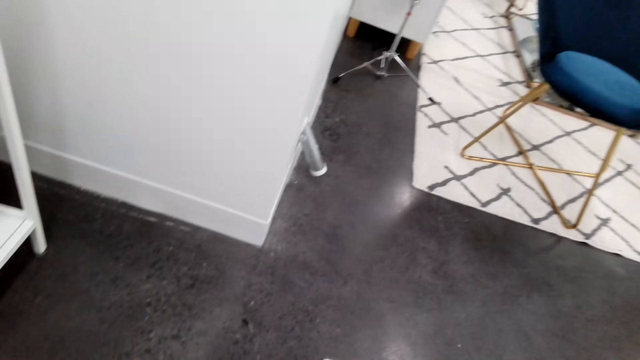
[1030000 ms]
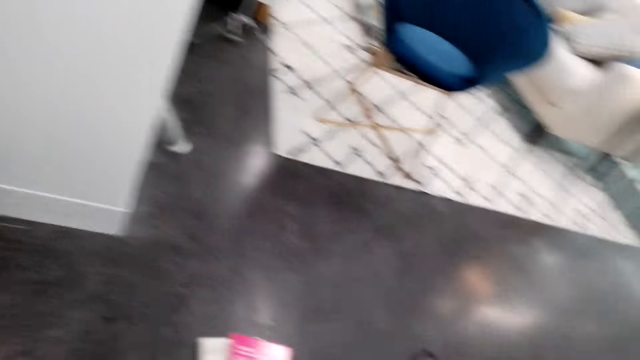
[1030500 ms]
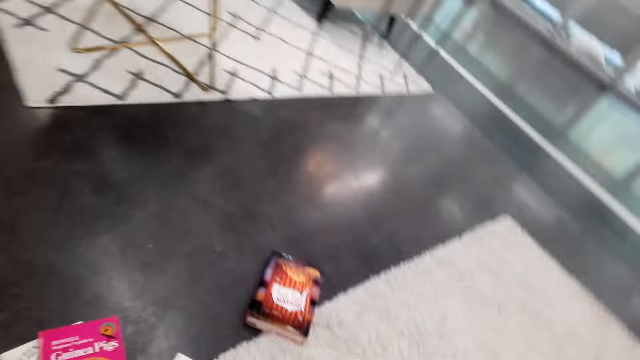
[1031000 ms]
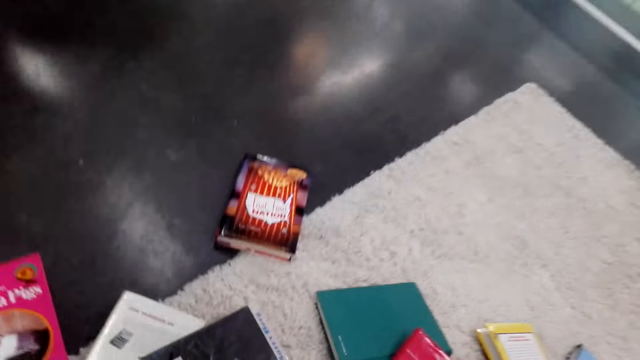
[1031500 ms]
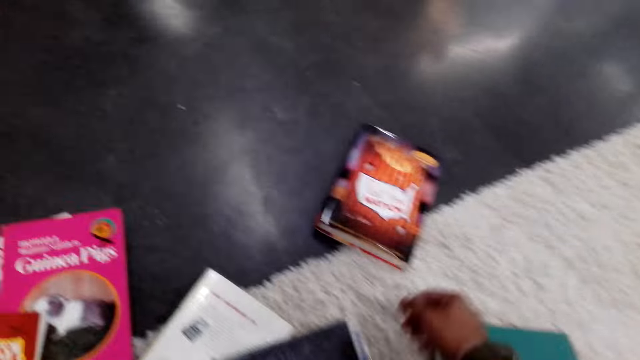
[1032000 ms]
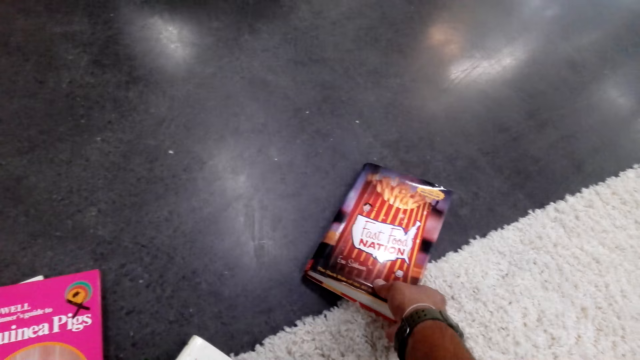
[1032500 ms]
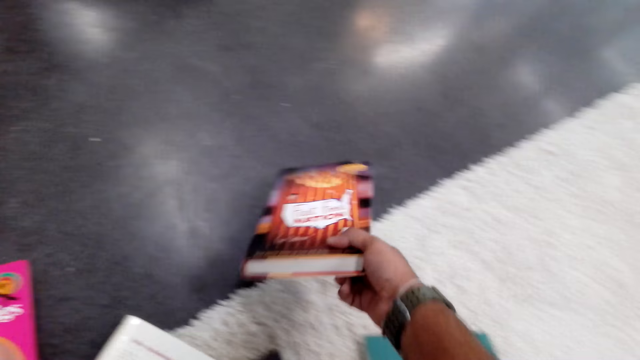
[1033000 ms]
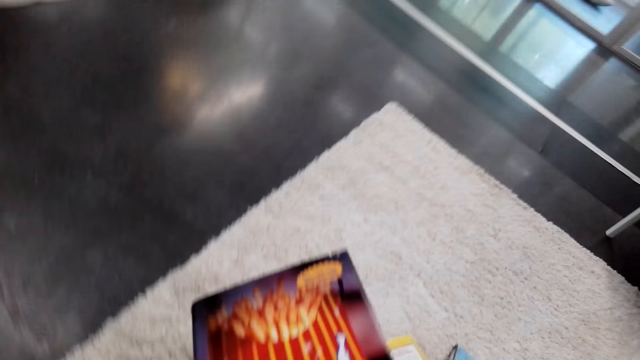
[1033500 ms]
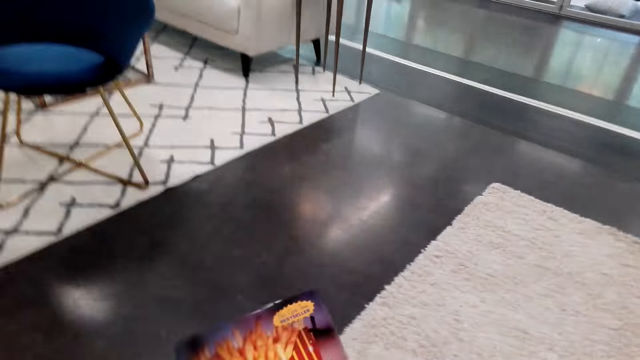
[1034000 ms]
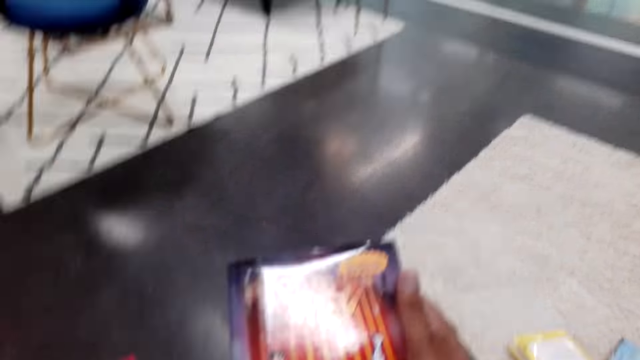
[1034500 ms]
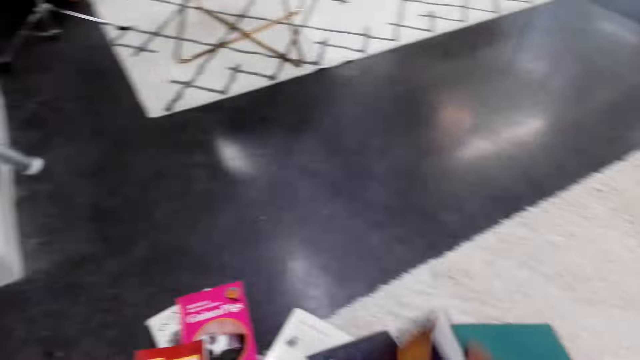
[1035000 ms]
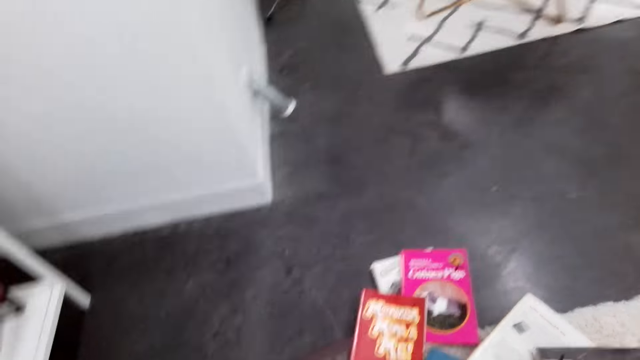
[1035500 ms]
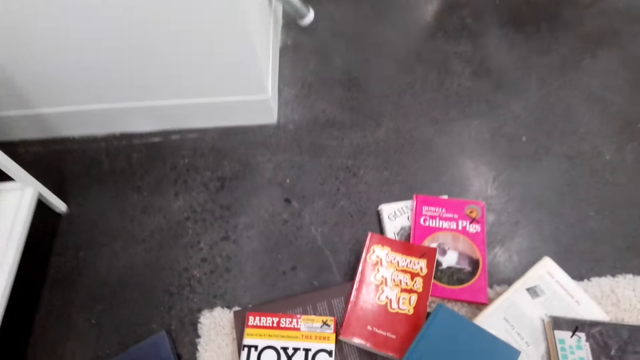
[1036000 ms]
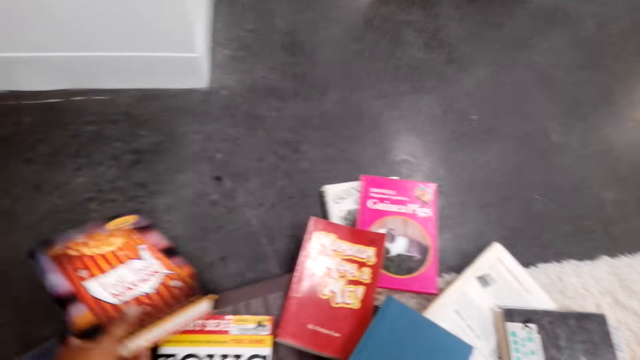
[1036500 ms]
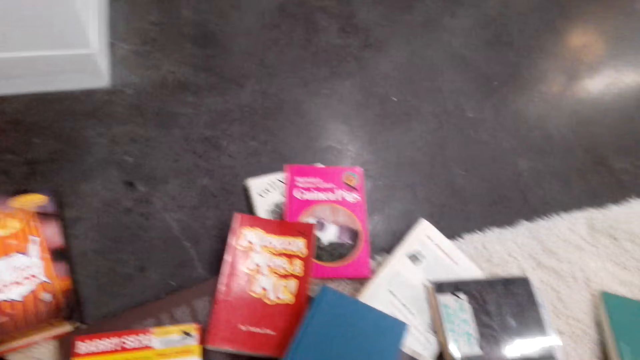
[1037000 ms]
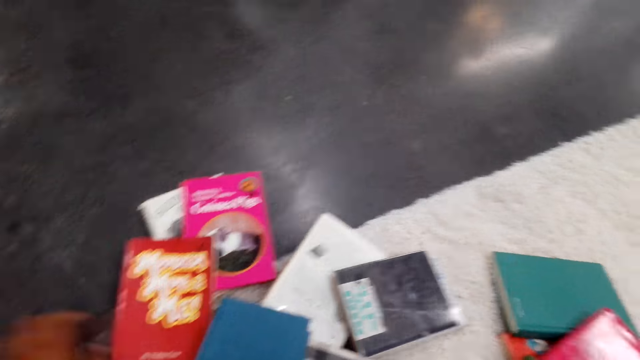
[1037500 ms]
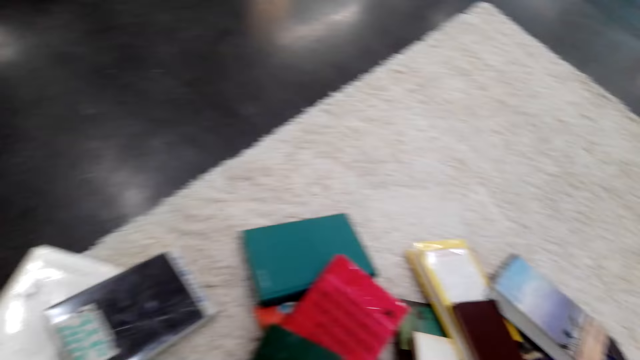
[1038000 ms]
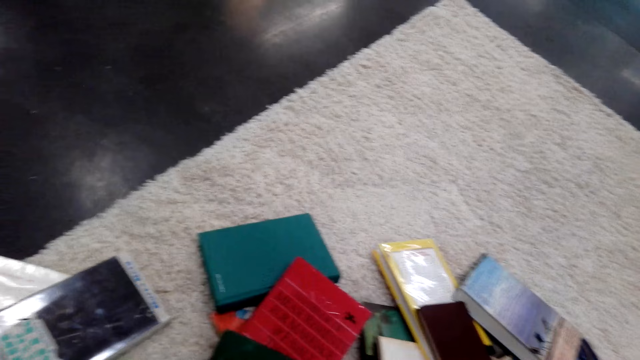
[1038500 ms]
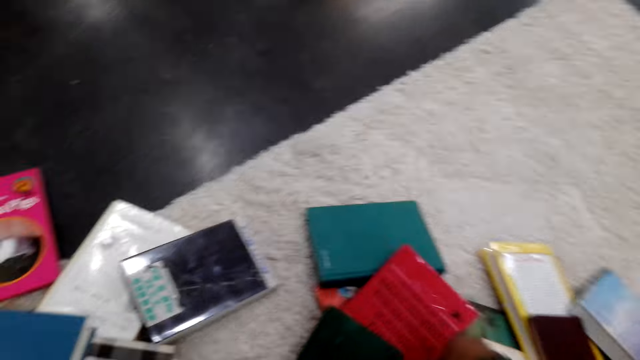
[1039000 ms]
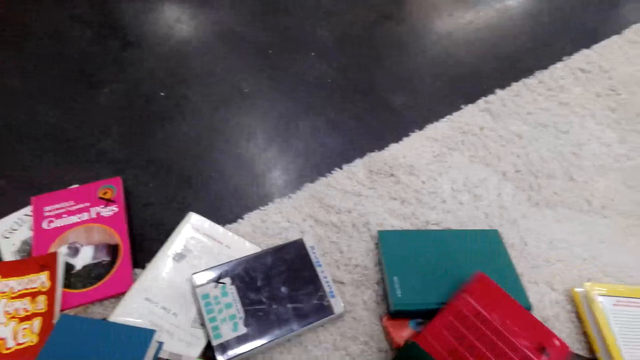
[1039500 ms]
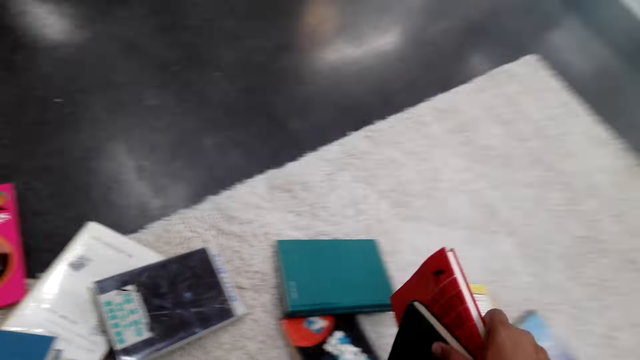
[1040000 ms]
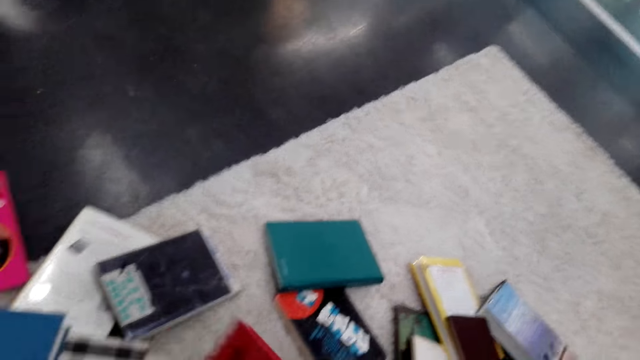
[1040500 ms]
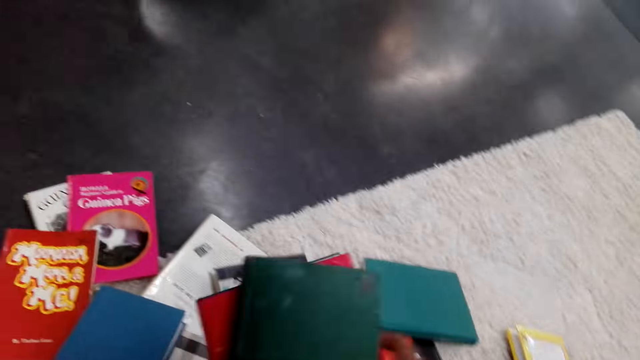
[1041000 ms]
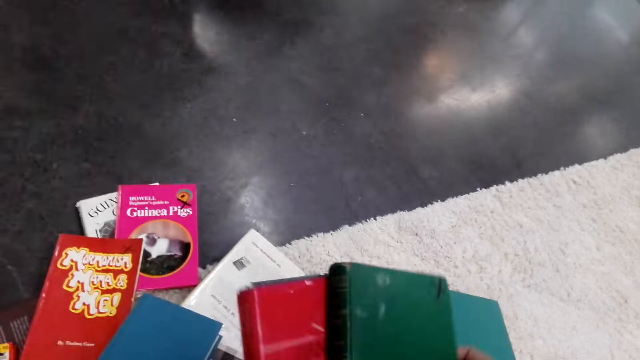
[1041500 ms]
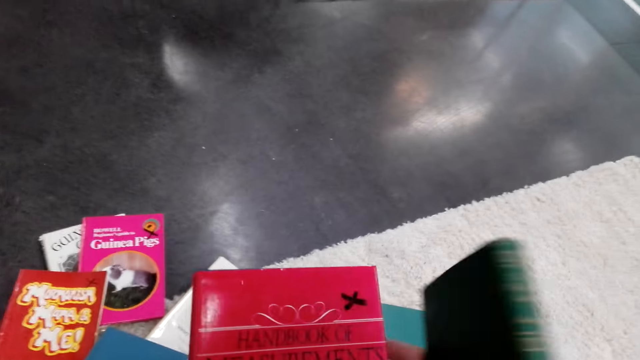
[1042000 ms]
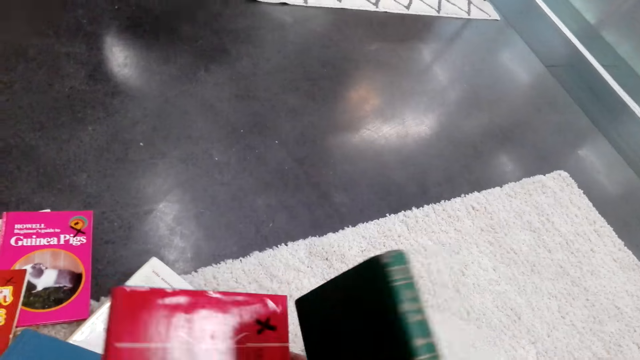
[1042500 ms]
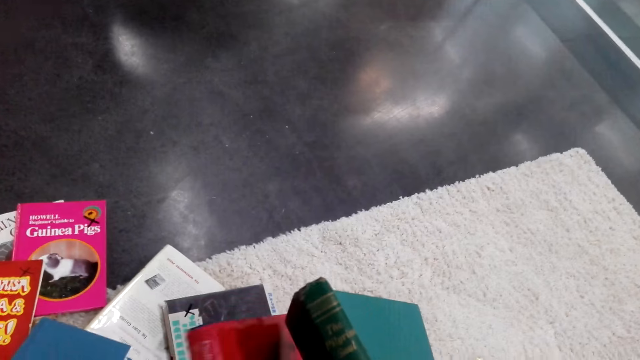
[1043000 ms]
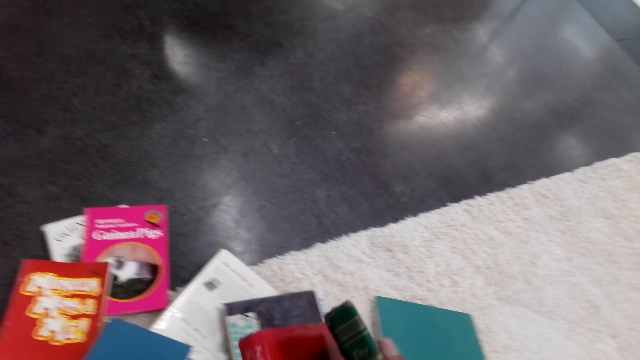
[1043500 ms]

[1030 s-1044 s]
The camera wearer picks a book from the floor. They put the book away. They pick books from the floor. They look at the books.

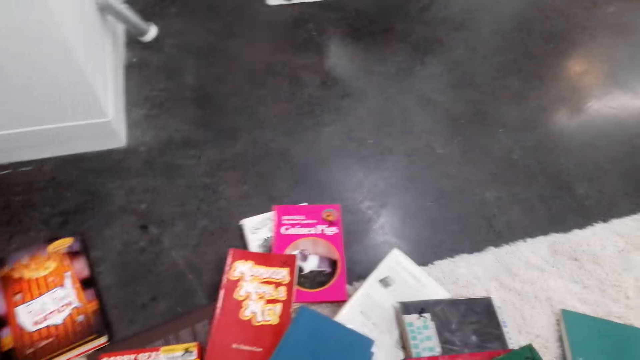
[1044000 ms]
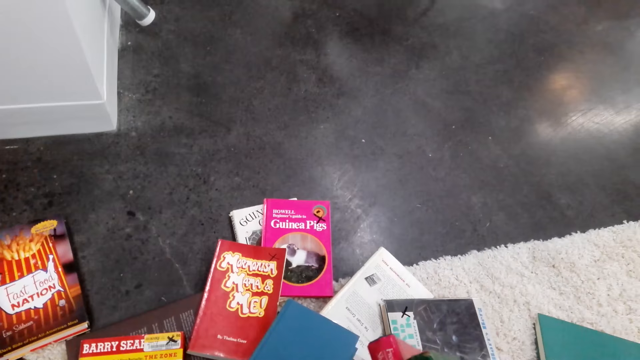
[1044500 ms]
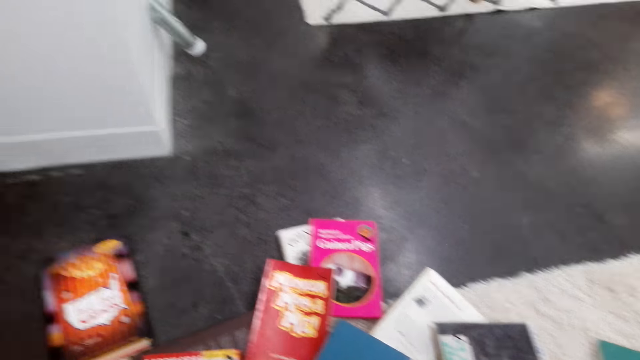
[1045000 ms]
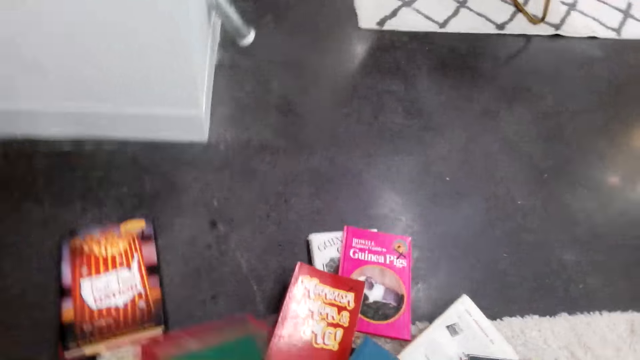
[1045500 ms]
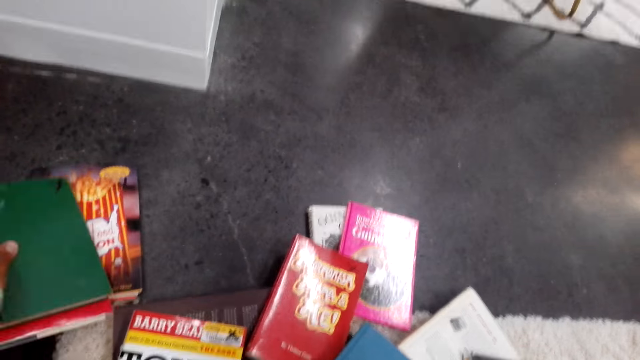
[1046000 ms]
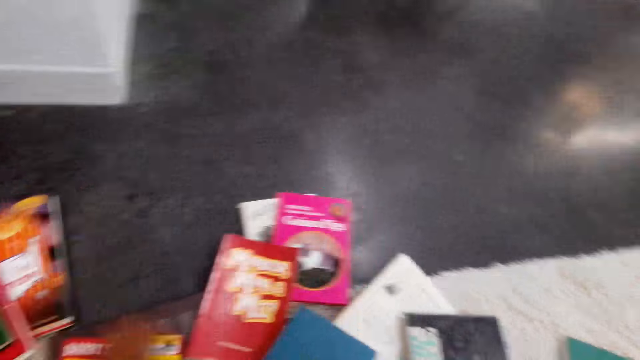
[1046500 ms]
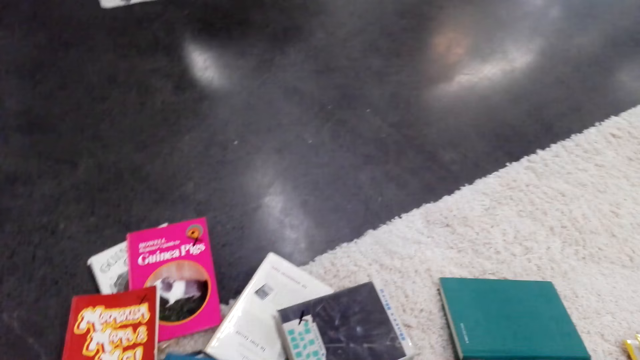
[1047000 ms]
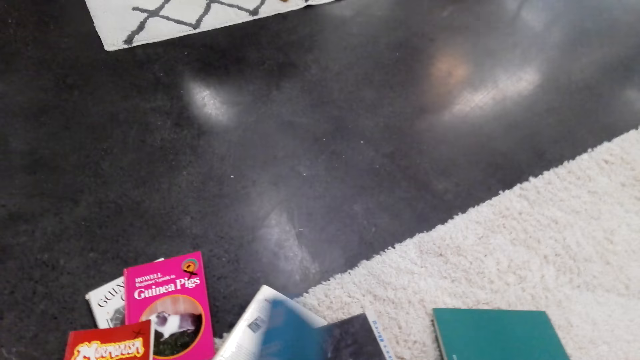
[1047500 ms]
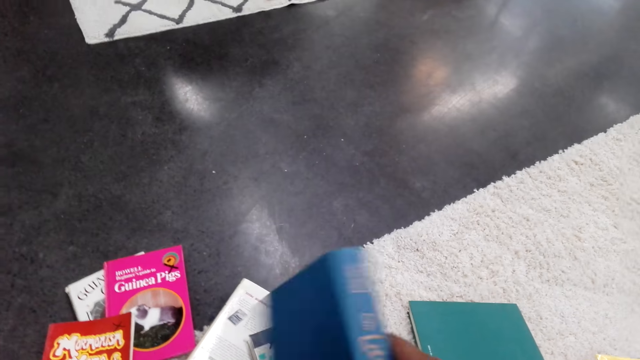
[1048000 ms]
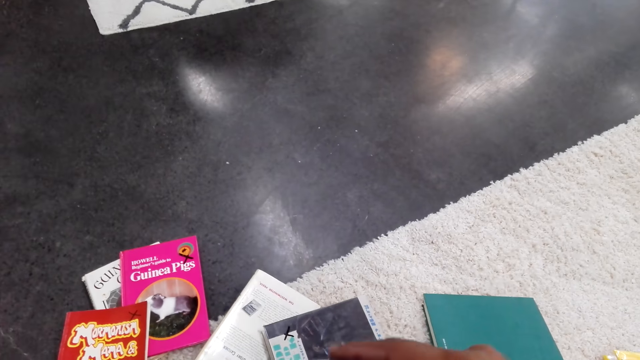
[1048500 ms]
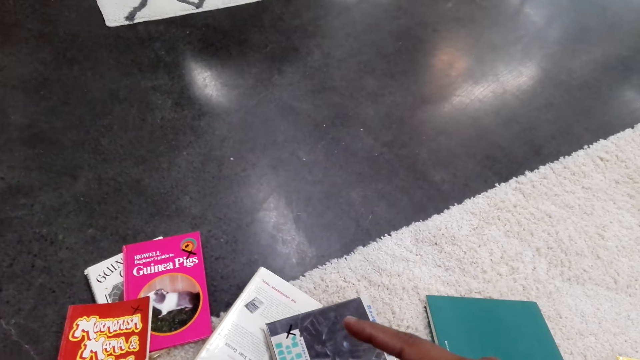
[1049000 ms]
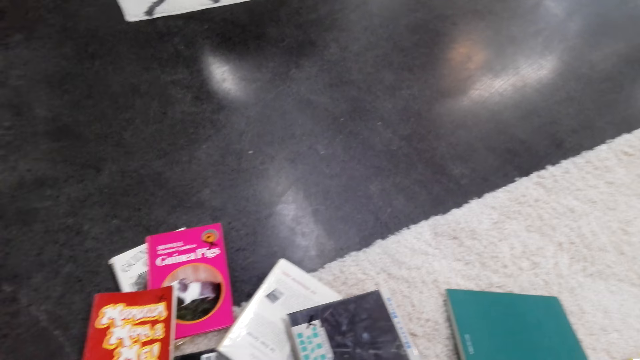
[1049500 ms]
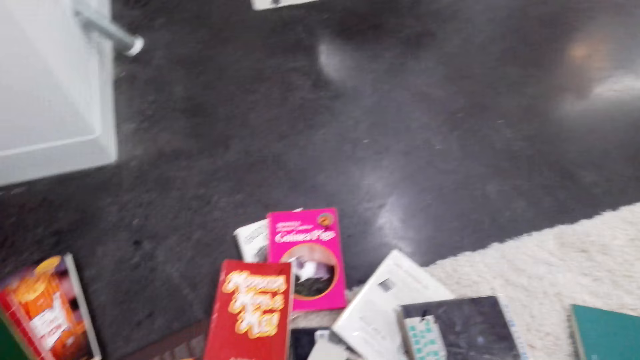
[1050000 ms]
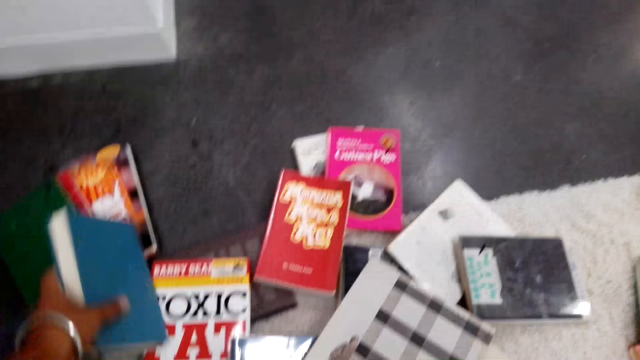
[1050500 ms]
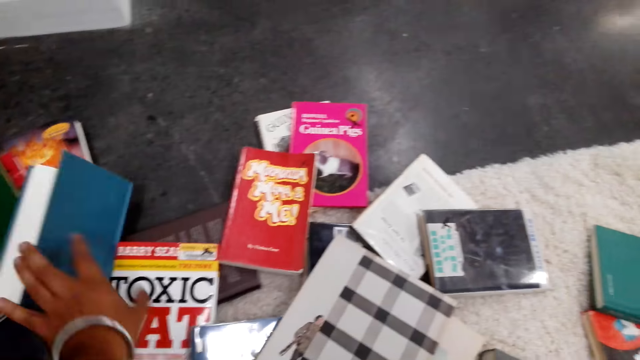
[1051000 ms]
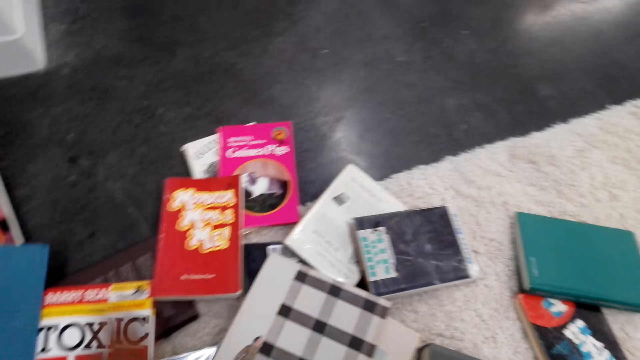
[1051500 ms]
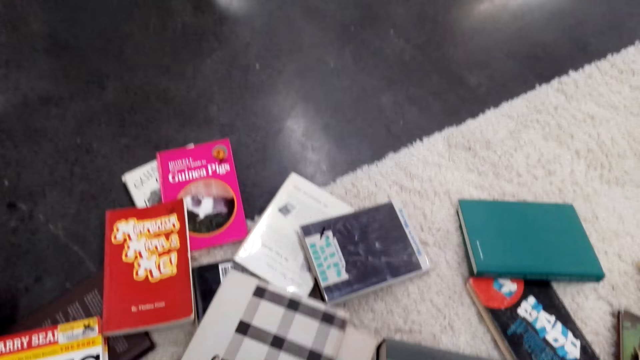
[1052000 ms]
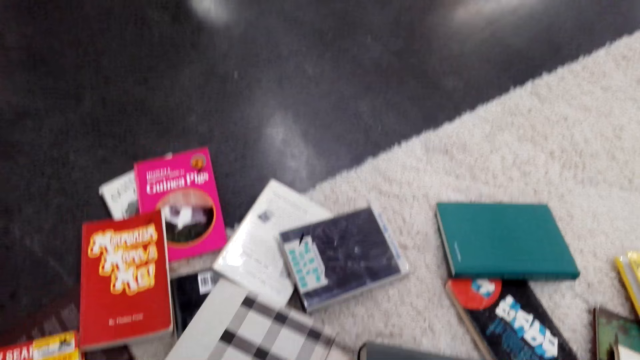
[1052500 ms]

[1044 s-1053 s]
The camera wearer puts the books away. They pick a book from the floor. They put the book away.
